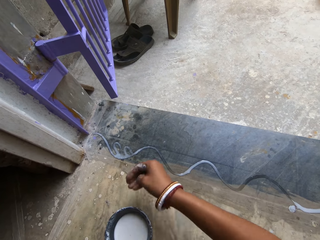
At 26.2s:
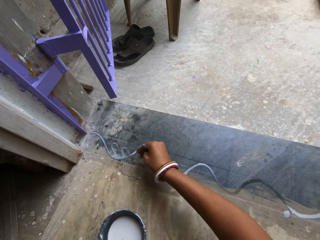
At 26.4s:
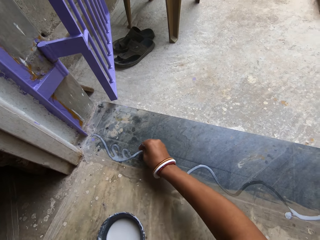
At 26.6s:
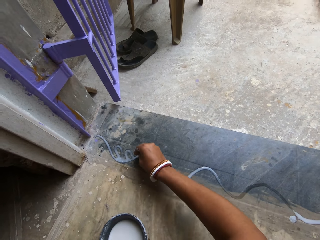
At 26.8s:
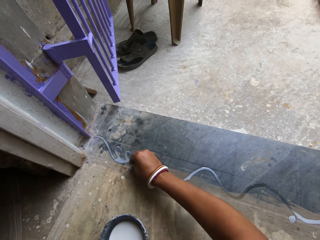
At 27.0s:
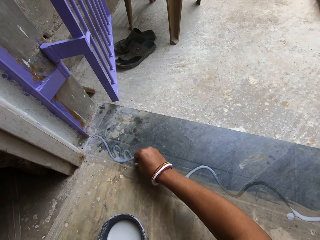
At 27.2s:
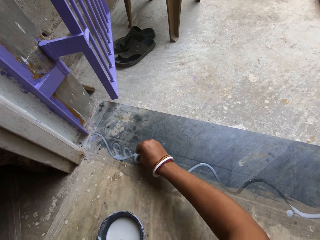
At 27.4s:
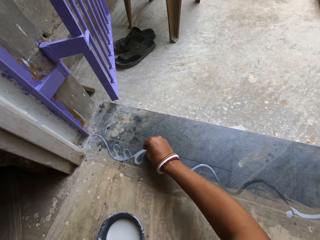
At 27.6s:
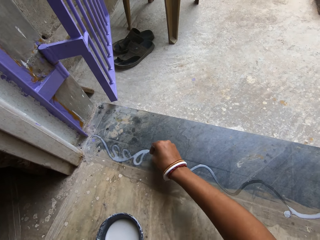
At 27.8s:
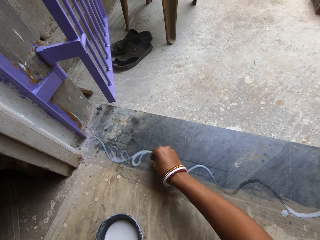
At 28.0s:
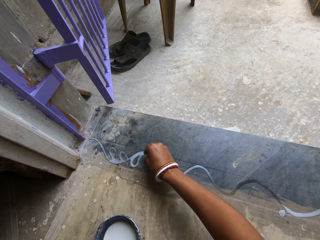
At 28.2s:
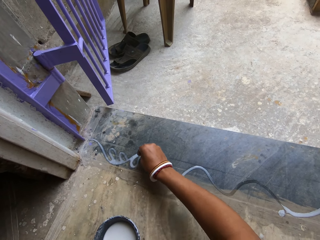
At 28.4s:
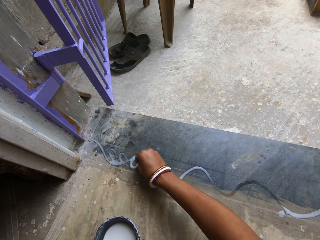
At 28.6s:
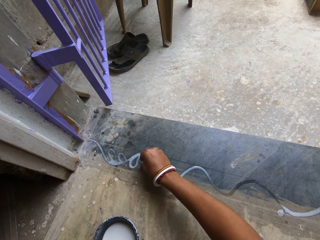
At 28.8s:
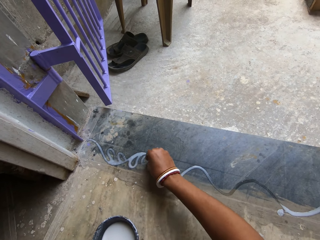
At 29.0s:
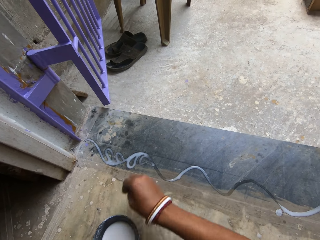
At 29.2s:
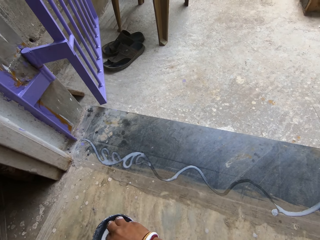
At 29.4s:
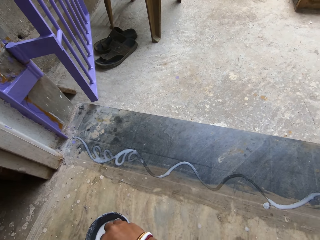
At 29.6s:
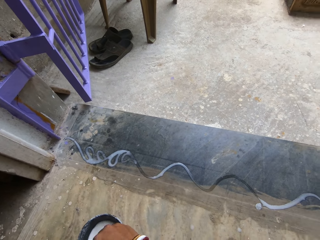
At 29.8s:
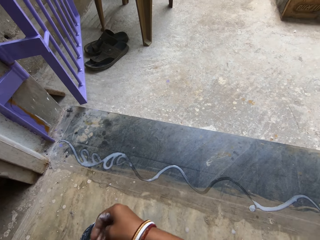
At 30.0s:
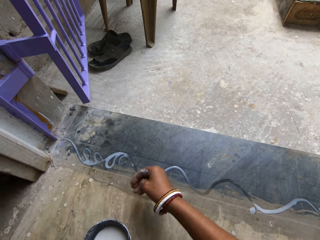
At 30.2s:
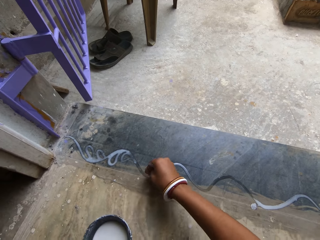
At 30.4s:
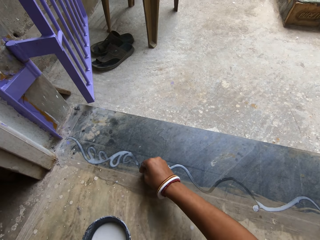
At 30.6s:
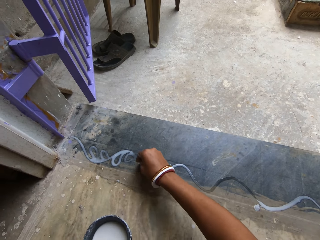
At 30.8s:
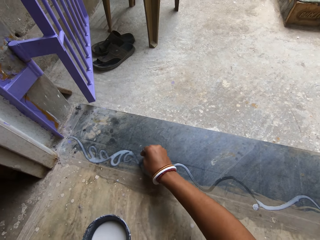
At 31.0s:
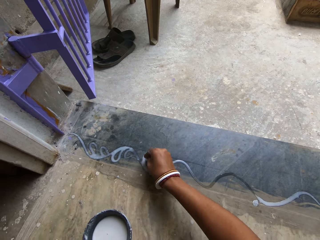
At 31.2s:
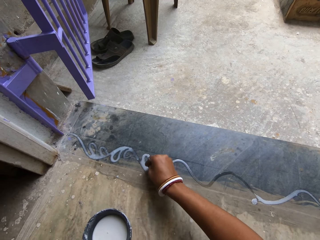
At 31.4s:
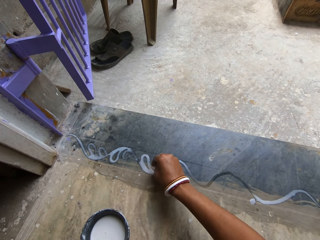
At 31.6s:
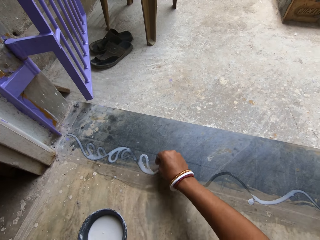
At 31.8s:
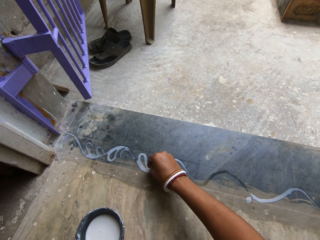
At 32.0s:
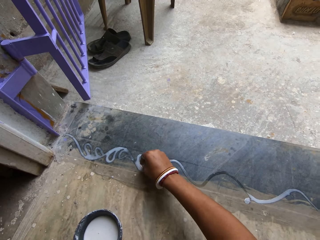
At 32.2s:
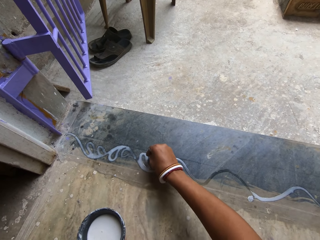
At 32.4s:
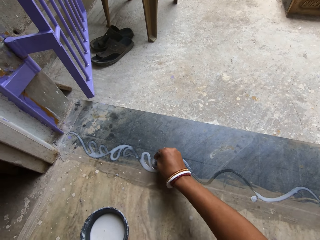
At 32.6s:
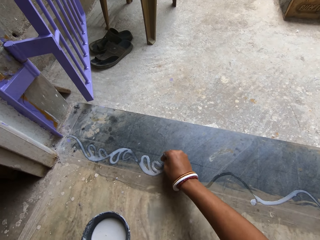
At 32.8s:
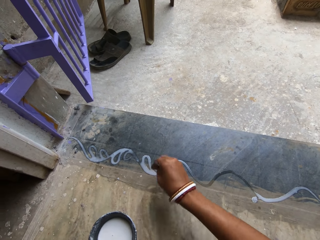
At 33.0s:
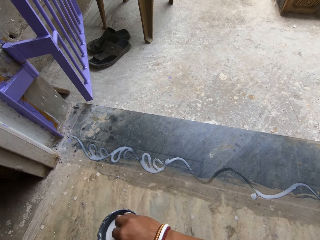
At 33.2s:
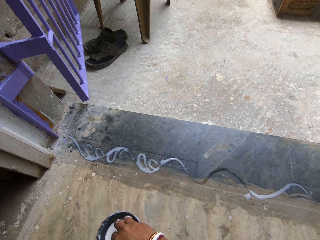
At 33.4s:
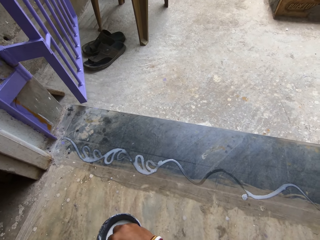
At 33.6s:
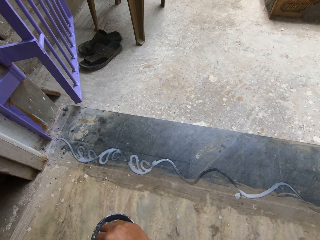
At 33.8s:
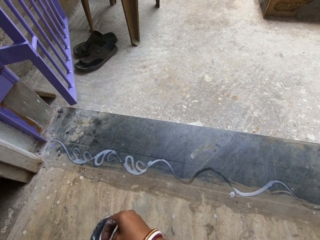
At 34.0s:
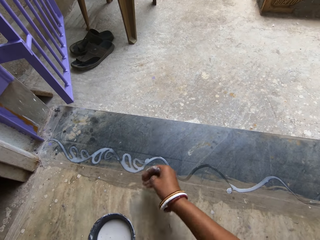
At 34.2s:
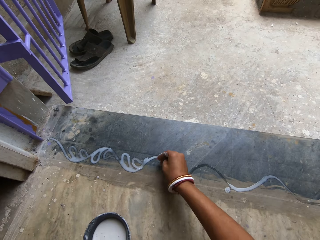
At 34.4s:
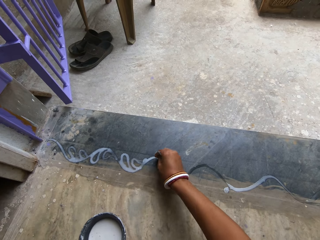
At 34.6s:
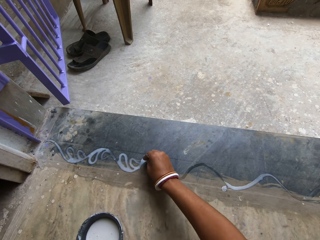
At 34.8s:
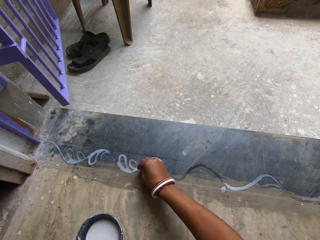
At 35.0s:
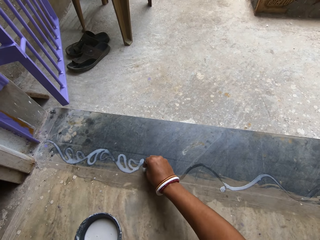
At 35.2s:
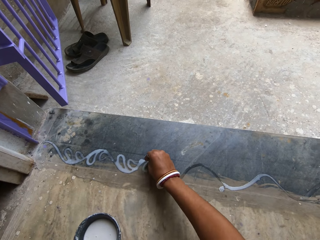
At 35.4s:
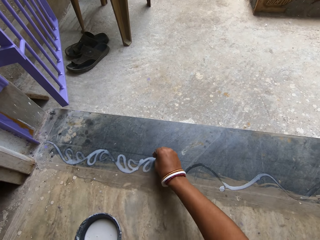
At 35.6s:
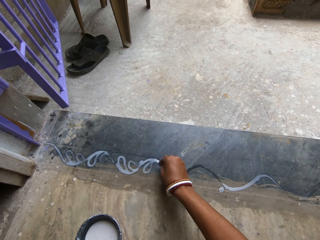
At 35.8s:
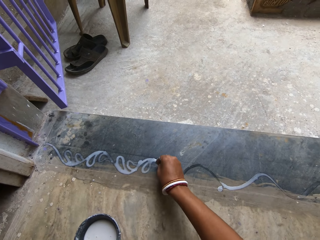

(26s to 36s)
The camera wearer puts paint on the ground. She decorates the wavy, billowy zigzag line. She dips her hand in the paint bowl. She puts paint on the ground. She decorates the wavy, billowy zigzag line. She puts her hand in the bowl. She decorates the wavy, billowy zigzag line.

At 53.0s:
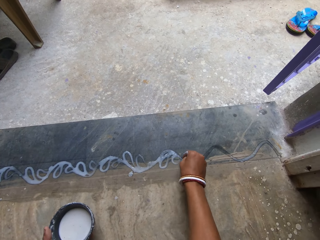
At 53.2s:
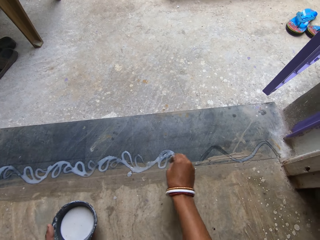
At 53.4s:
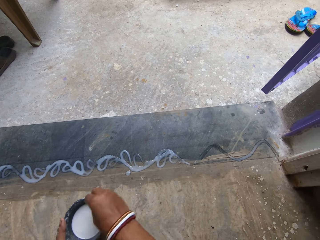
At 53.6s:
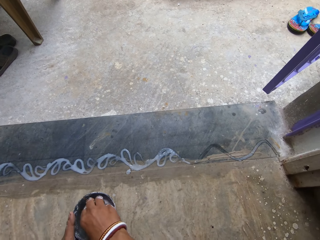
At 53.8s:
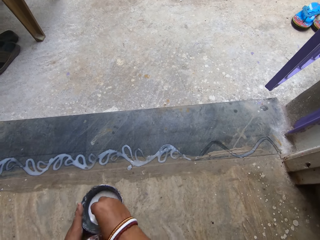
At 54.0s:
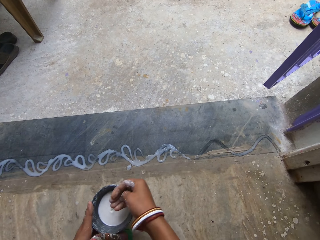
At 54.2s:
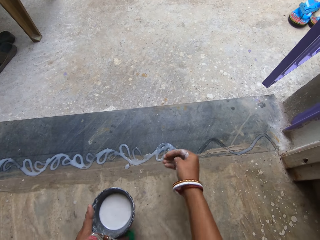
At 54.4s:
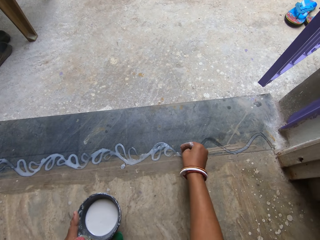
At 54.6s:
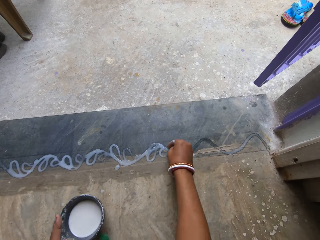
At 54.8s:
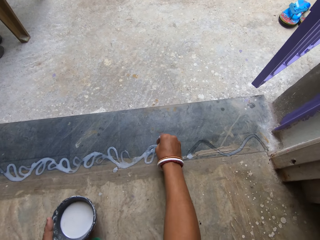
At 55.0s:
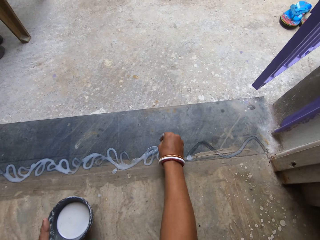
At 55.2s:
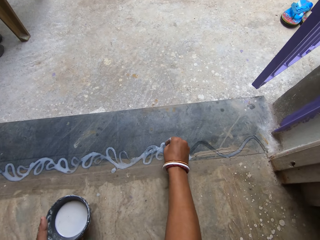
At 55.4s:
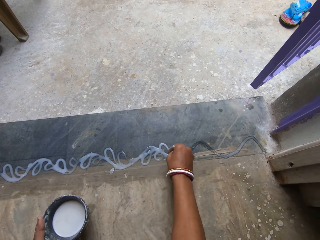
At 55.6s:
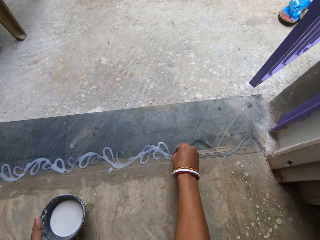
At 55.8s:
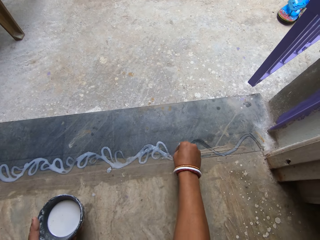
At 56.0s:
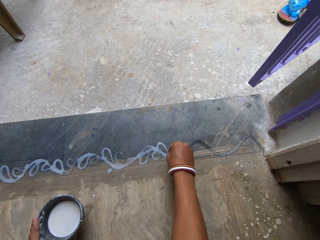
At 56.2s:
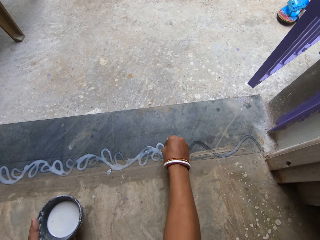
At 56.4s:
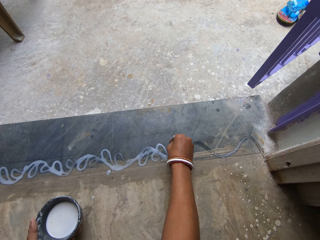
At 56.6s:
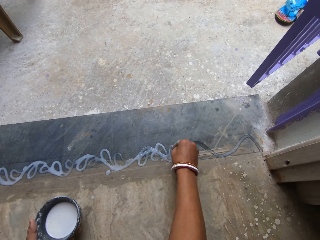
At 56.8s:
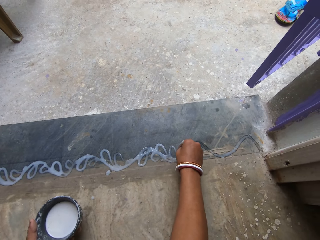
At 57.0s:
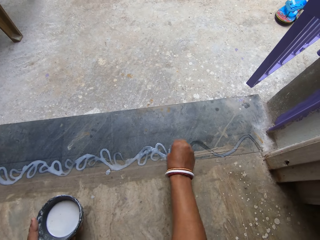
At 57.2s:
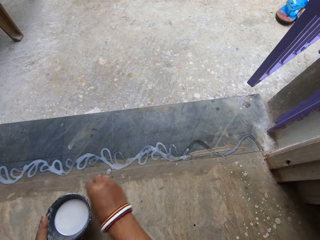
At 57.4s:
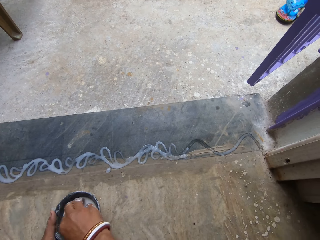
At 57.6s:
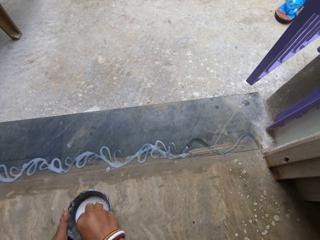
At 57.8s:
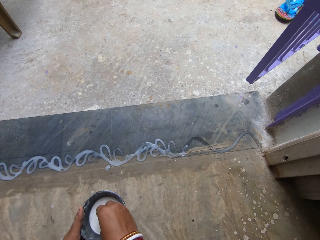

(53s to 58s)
The camera wearer puts her hand in a bowl. She decorates the wavy, billowy zigzag line.

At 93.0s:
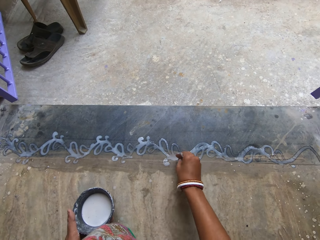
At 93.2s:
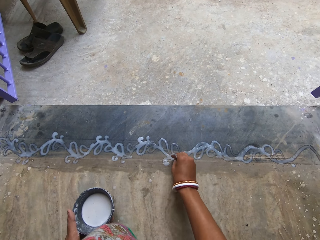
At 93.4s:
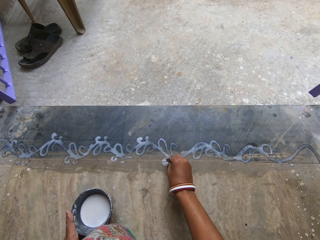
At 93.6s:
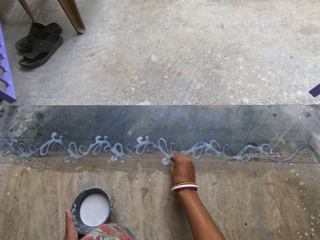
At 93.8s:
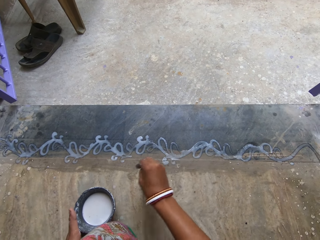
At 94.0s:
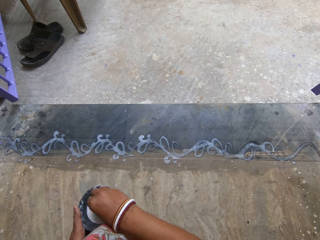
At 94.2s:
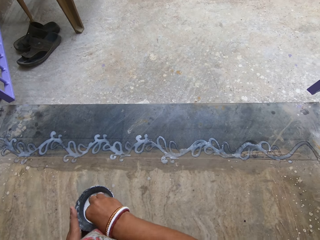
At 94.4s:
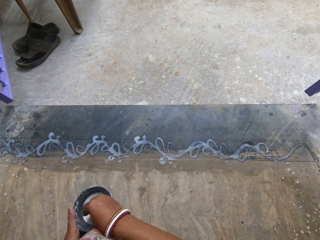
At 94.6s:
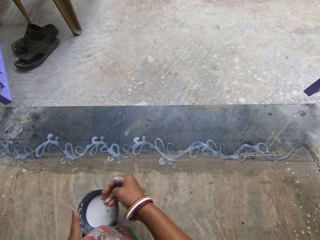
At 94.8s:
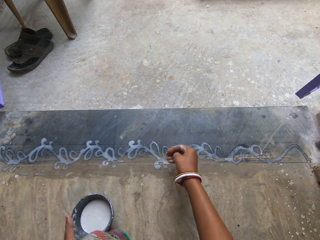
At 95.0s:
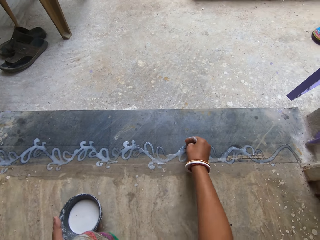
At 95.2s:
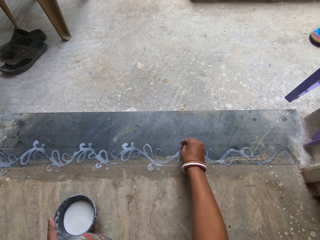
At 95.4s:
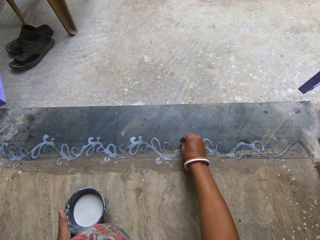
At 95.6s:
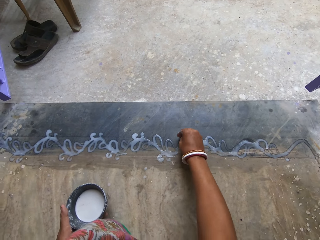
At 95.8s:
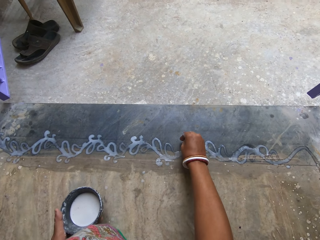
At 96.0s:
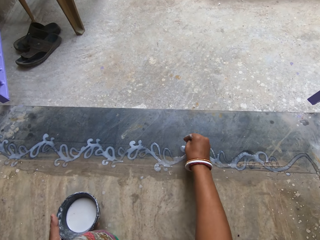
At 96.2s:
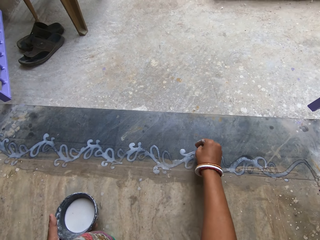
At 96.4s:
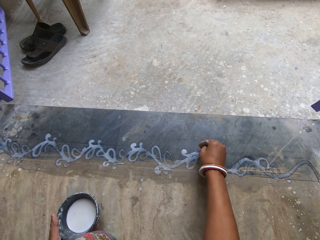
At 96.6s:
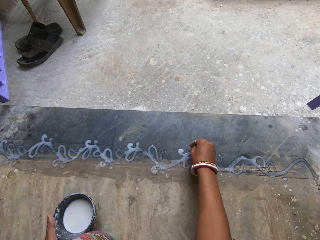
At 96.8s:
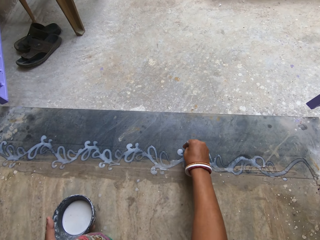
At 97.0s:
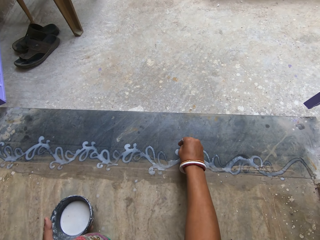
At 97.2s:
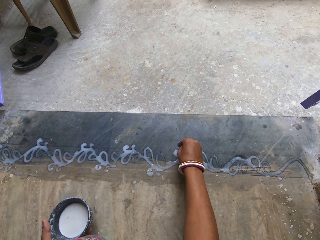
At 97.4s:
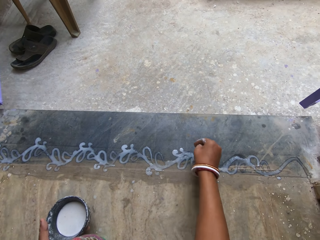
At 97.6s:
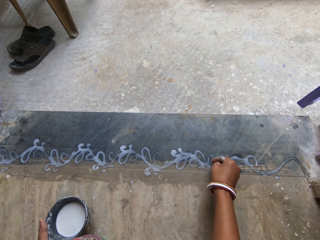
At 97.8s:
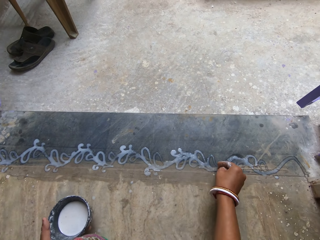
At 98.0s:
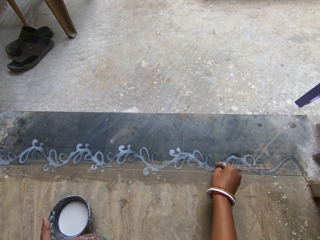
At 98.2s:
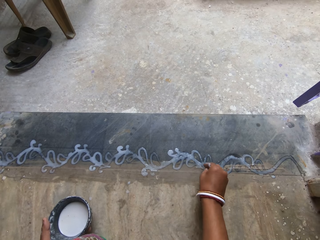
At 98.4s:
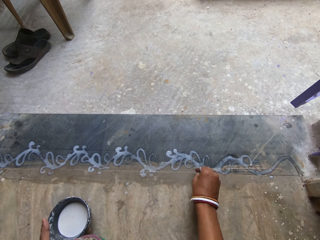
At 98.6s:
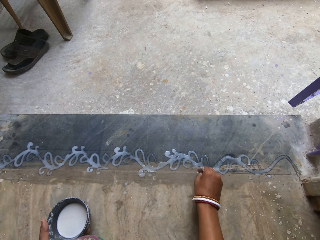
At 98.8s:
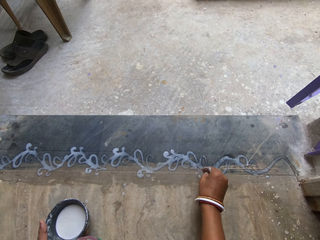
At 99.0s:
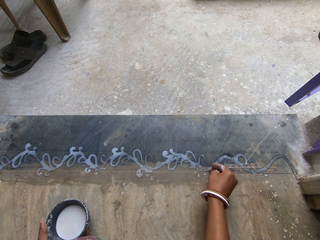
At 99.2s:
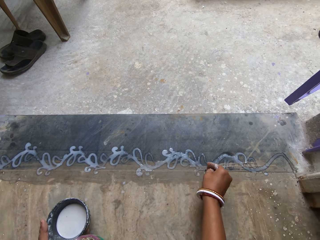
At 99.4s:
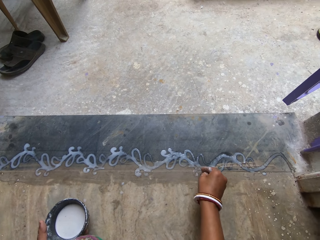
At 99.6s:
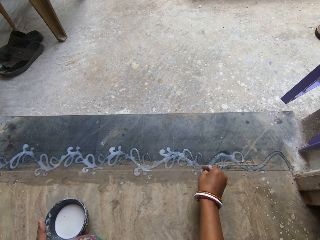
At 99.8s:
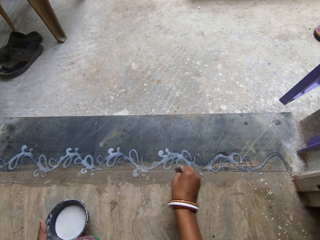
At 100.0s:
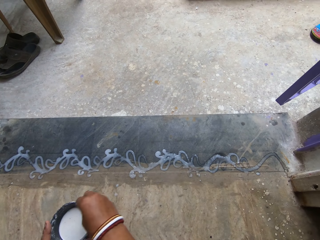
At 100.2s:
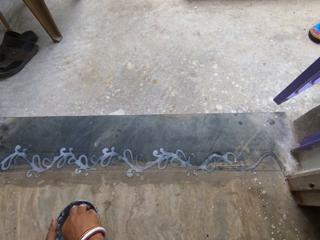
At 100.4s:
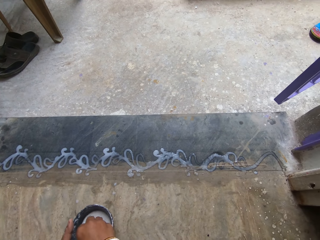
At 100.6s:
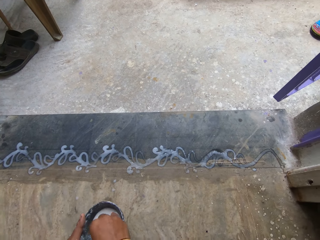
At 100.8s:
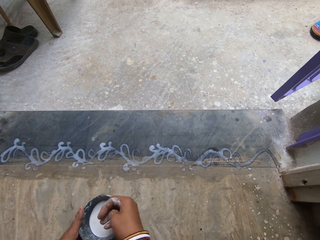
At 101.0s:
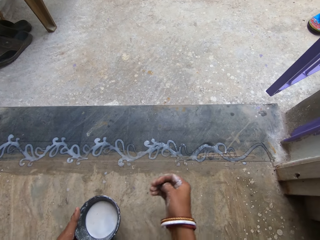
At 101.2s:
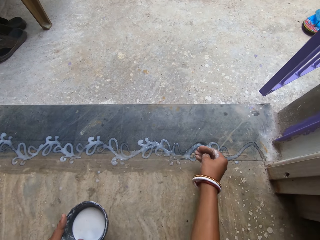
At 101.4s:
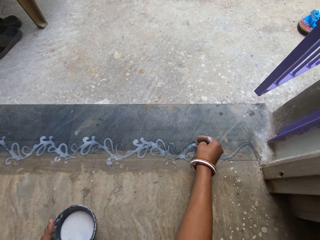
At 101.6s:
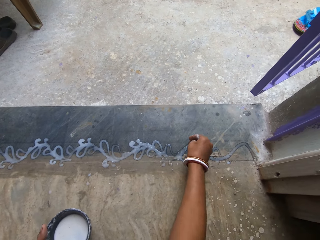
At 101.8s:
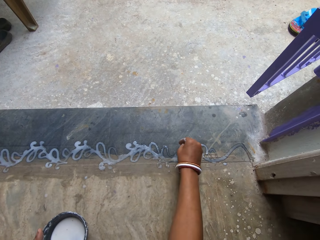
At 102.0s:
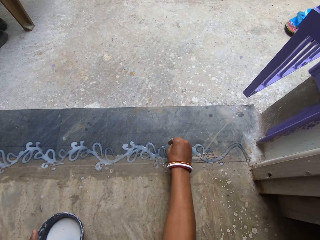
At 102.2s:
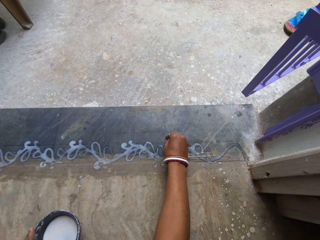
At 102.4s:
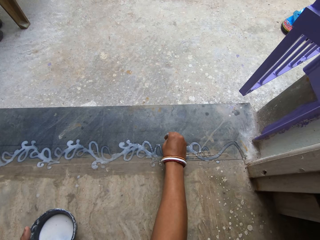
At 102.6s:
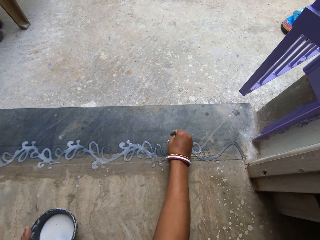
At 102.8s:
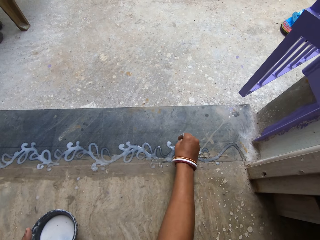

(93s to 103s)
The camera wearer dips her hand in the paint bowl. She puts paint on the ground. She decorates the wavy, billowy zigzag line. She dips her hand in the paint bowl. She puts paint on the ground. She decorates the wavy, billowy zigzag line.
